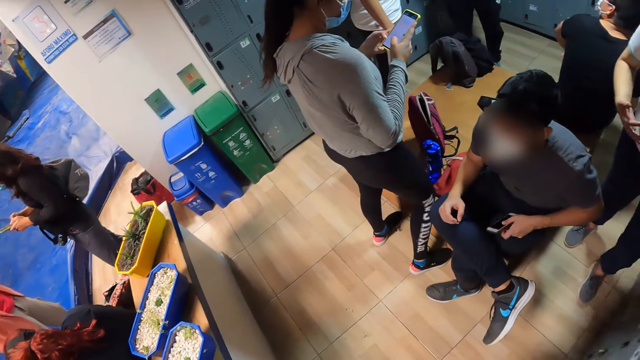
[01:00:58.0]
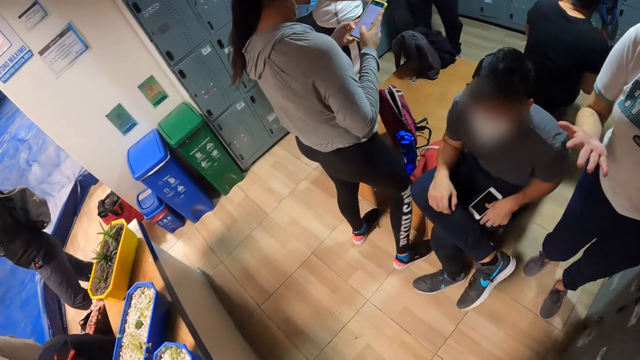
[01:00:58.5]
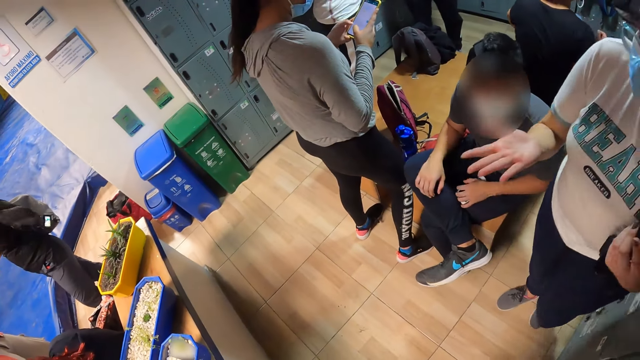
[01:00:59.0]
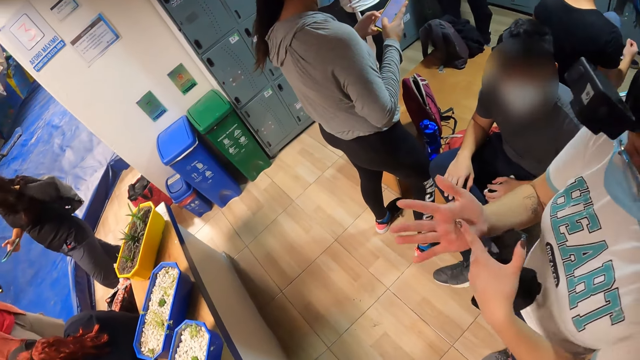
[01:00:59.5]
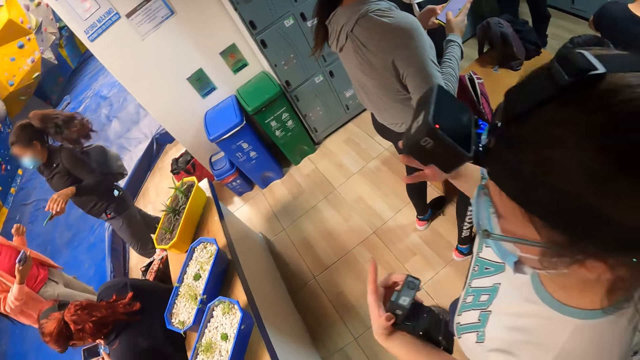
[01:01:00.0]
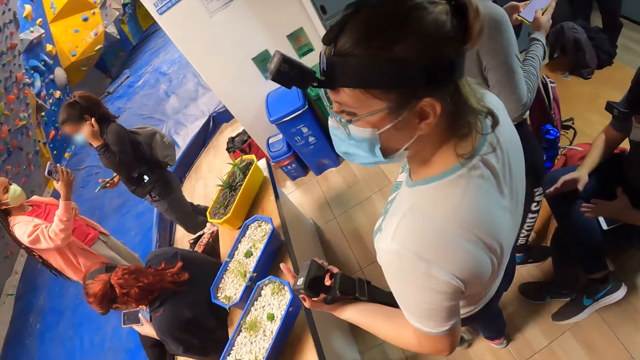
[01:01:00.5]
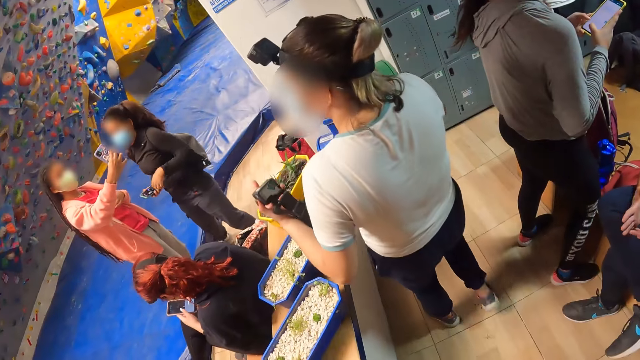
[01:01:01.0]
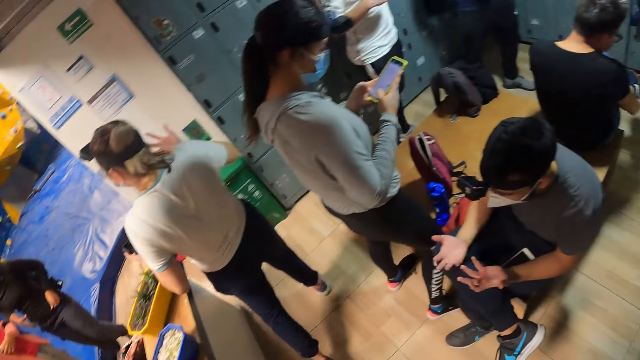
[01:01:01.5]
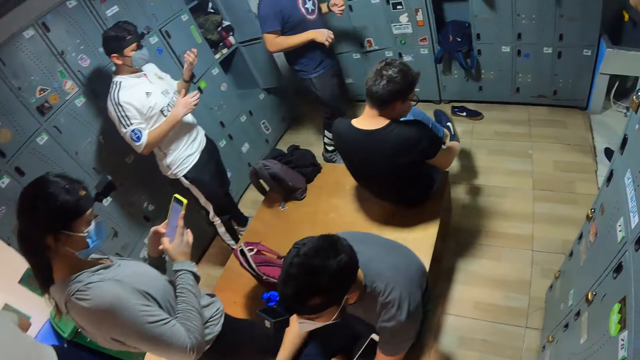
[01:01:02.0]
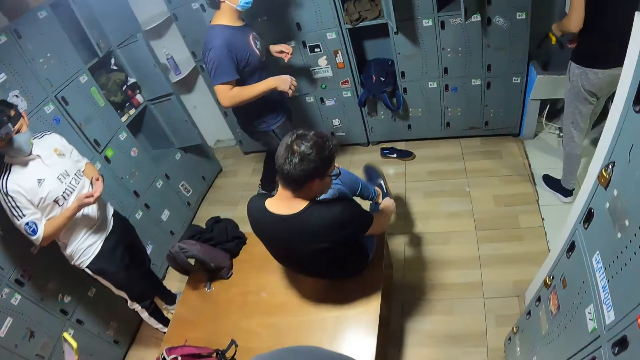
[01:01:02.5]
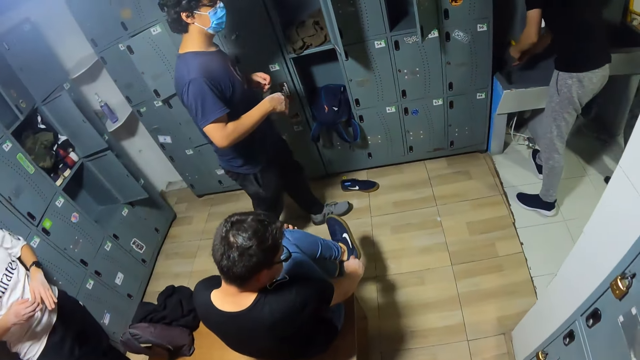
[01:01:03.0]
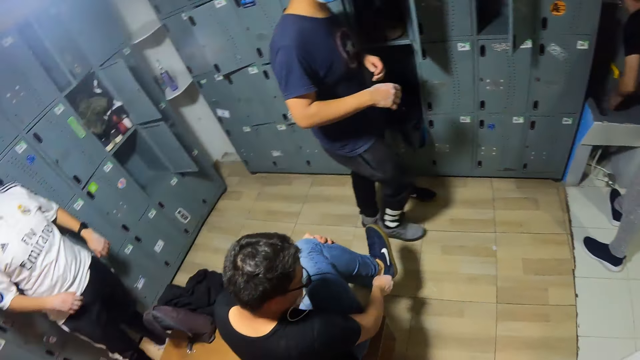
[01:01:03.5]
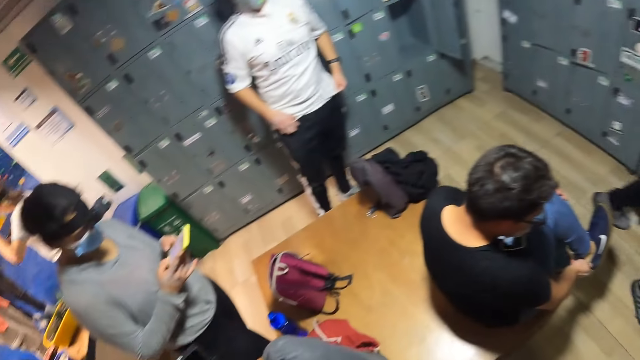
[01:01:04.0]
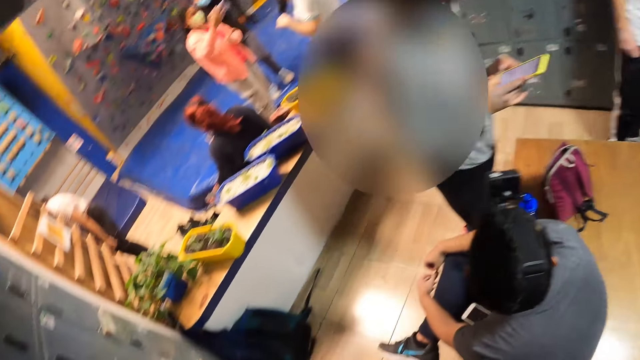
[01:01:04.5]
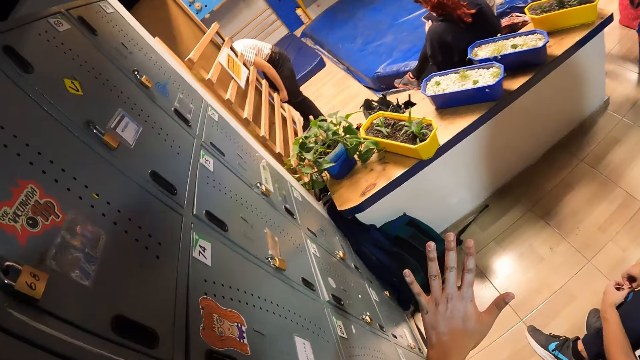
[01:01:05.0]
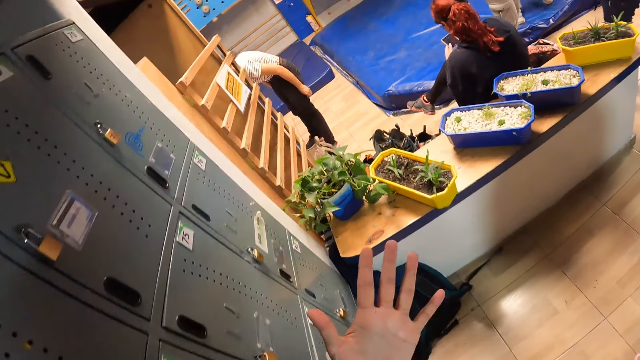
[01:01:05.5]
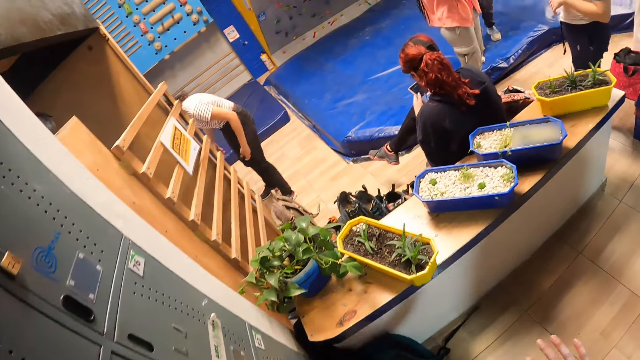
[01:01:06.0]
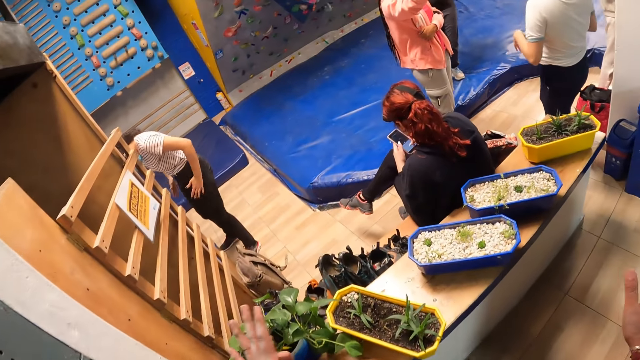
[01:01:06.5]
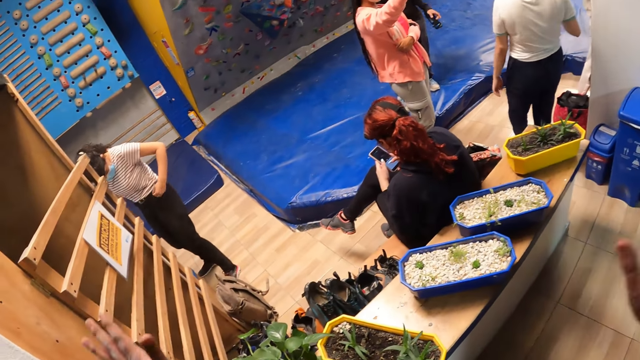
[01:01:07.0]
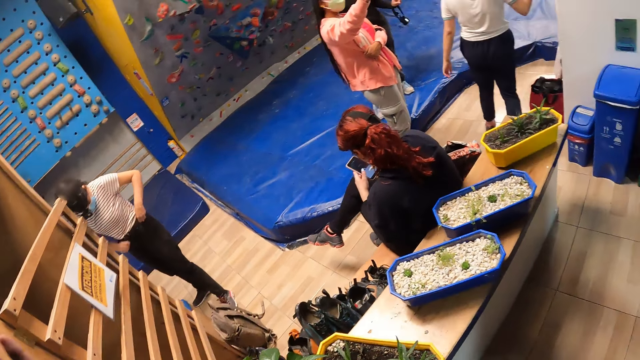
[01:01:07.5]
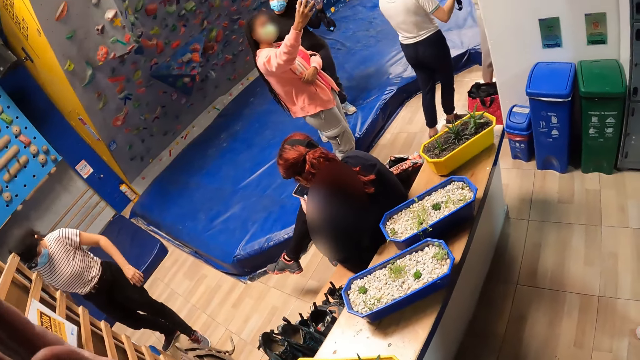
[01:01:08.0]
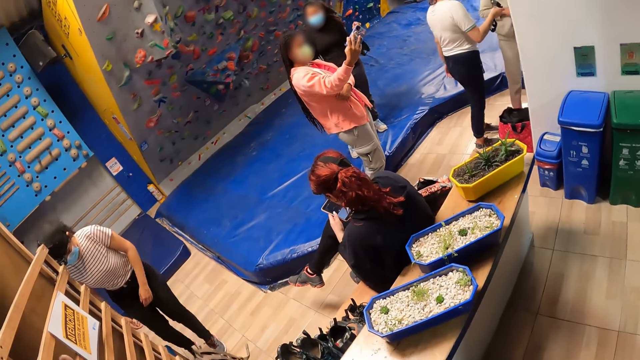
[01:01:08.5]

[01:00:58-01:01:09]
A woman walks past the camera wearer. Another woman flips her hair with her left hand. Another woman adjusts her pants with both hands. The camera wearer waves both hands.

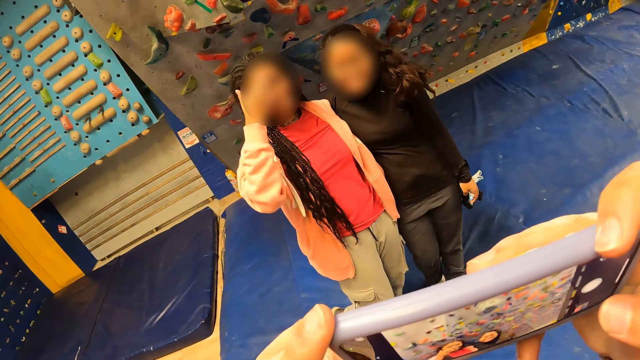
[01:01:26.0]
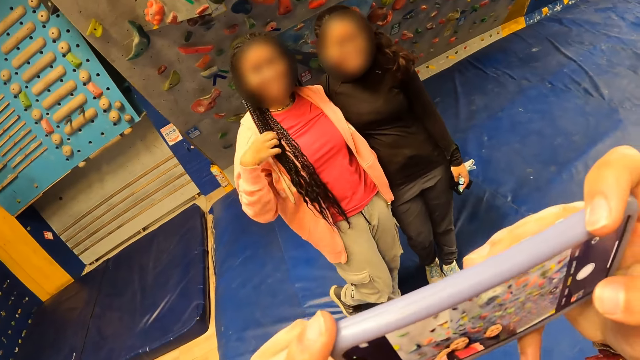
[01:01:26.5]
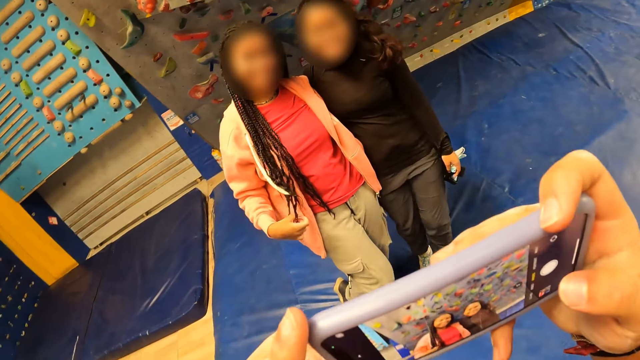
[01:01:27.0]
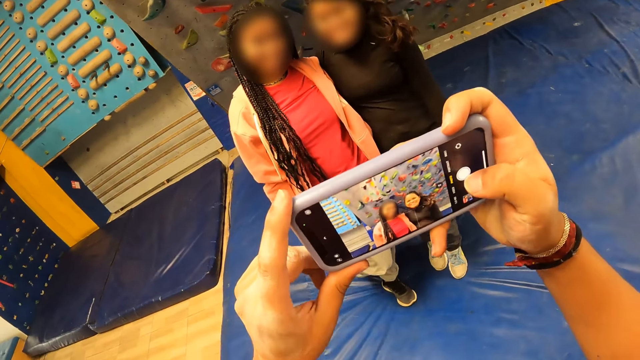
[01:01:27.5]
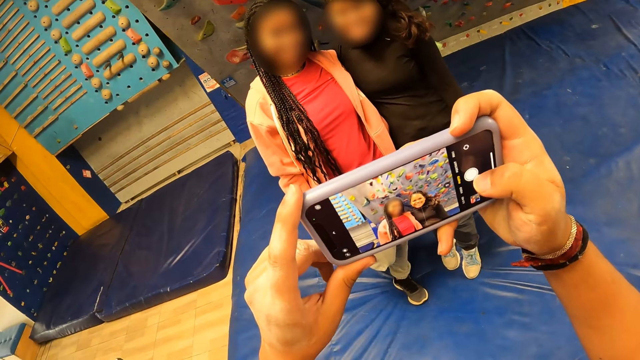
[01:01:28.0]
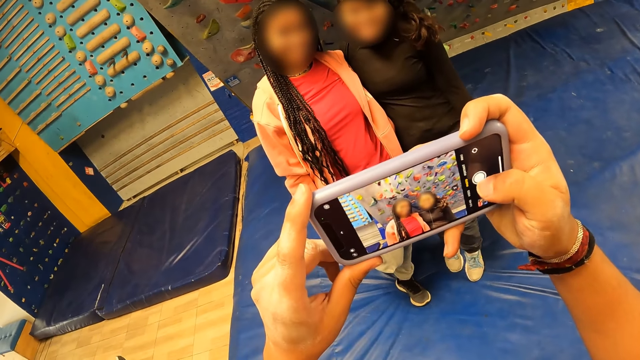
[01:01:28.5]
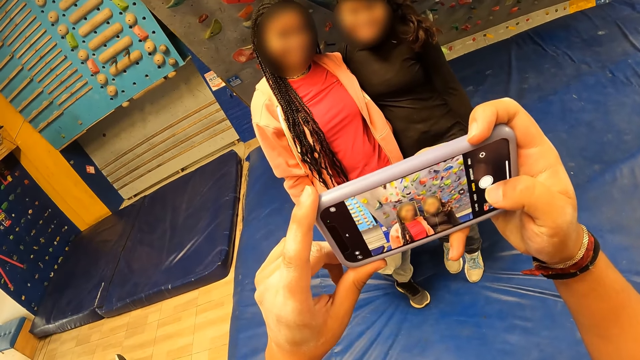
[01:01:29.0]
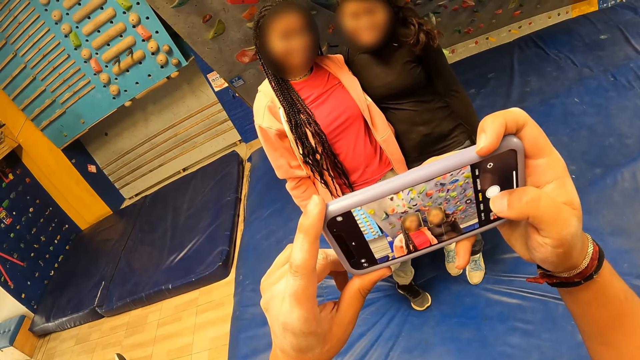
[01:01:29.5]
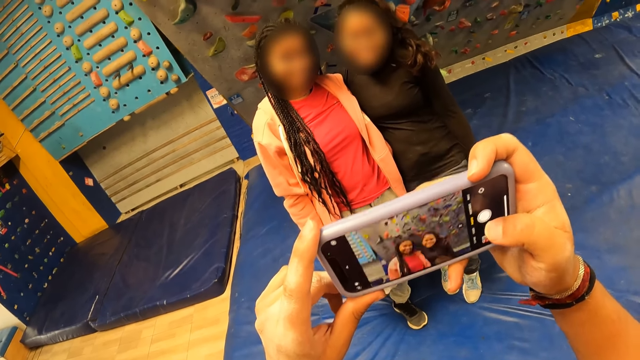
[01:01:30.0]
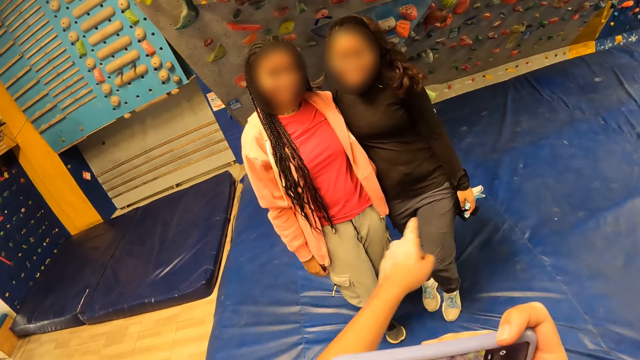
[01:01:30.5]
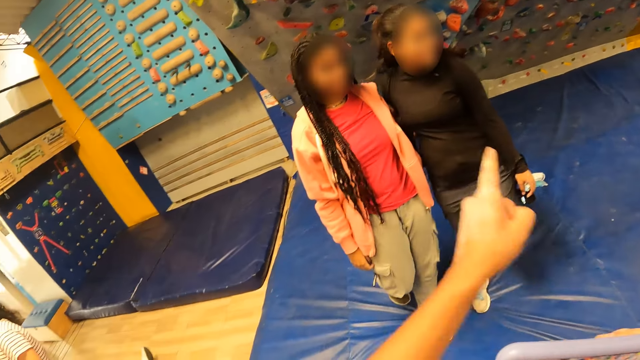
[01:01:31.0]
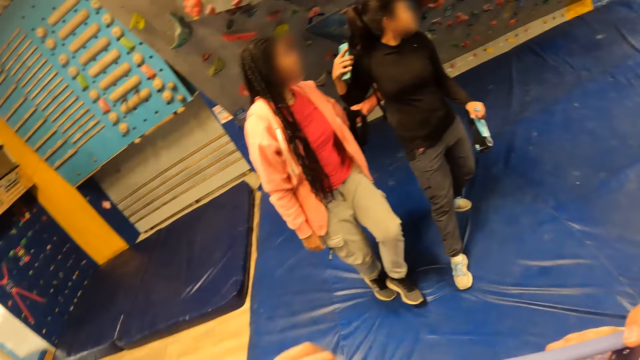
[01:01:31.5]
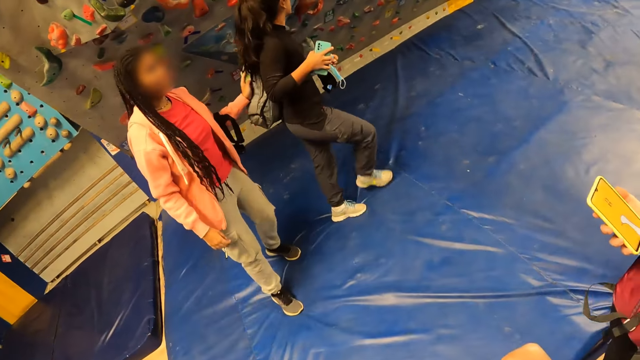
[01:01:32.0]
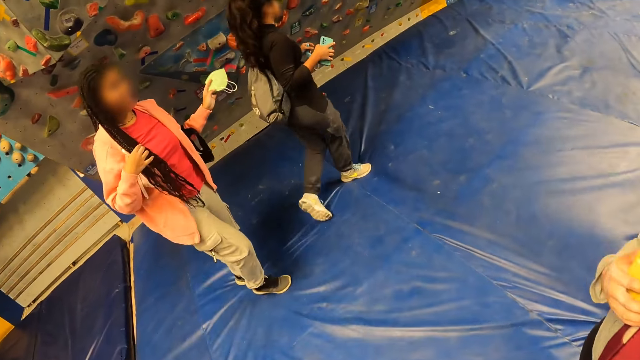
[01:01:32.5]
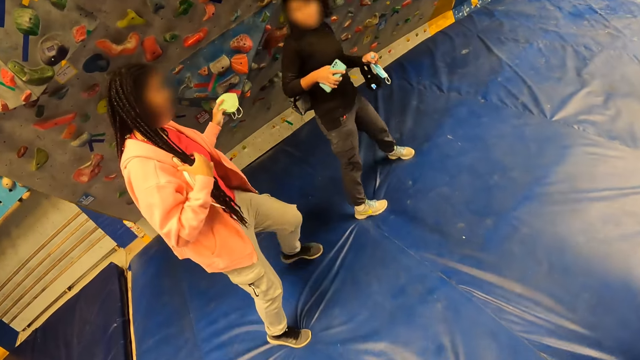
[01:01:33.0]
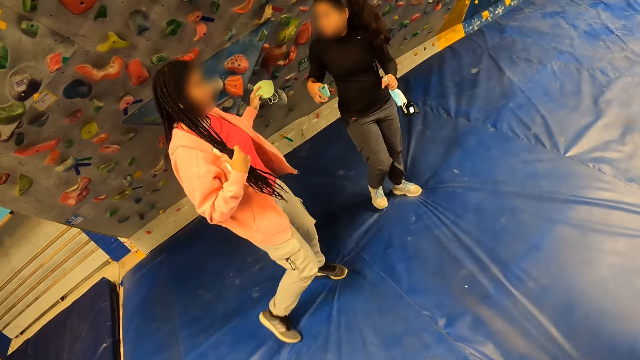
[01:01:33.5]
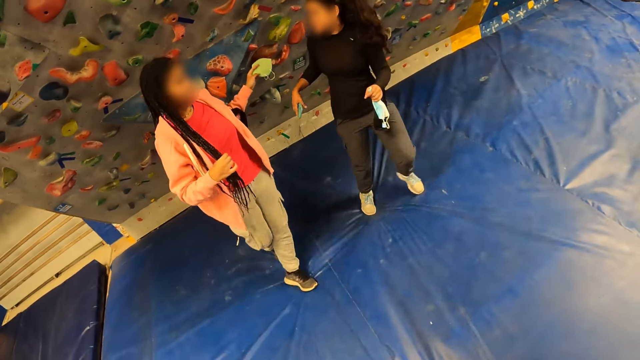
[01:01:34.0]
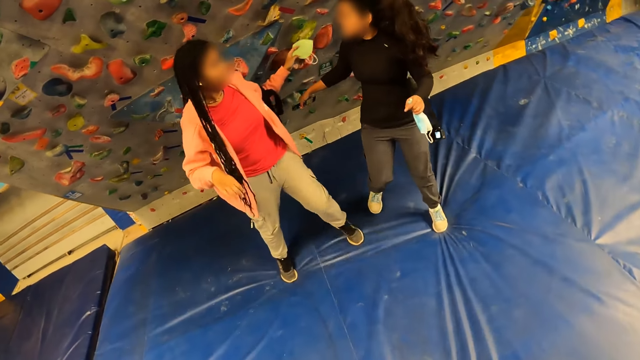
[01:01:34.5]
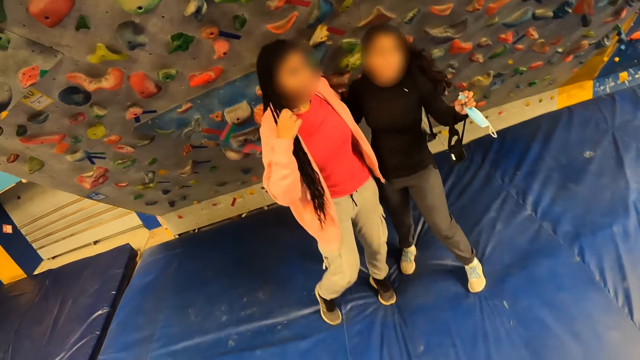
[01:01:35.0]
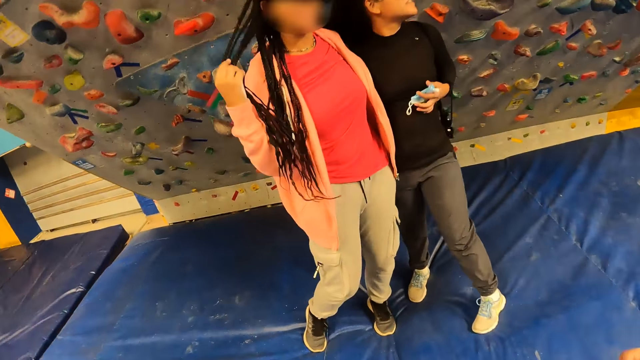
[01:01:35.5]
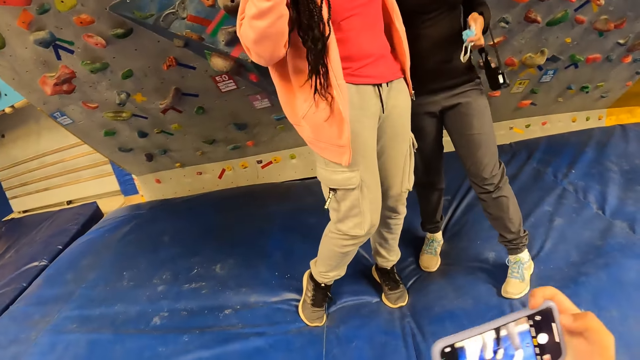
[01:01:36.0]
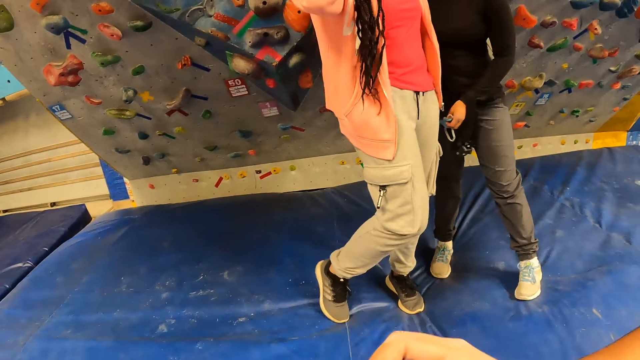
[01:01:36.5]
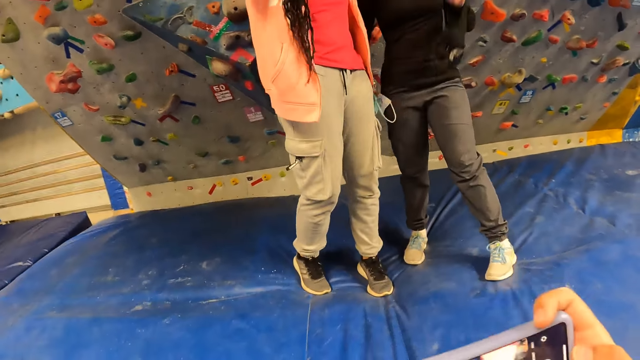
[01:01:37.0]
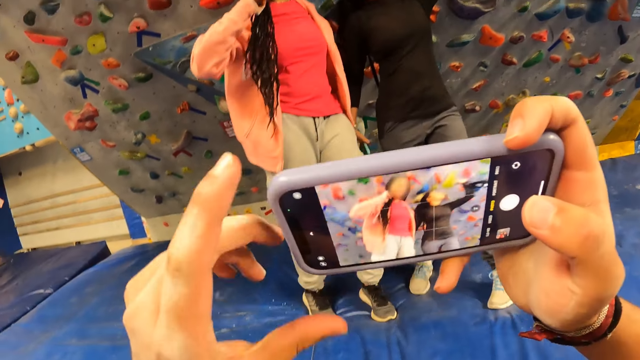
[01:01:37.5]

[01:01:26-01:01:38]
A woman rubs her forehead with her right hand and strokes her hair with her right hand. The camera wearer points his left index finger at a bouldering wall. The woman walks to the bouldering wall. Another woman walks to the bouldering wall. The first woman strokes her hair with her right hand. The other woman poses for the camera and puts her right hand around the first woman. The first woman puts her left arm around the other woman and poses for the camera. The camera wearer takes a photo of the first woman and the other woman with the phone in both hands. The other woman passes the nose mask in her left hand to her right hand and touches her hair with her left hand.
